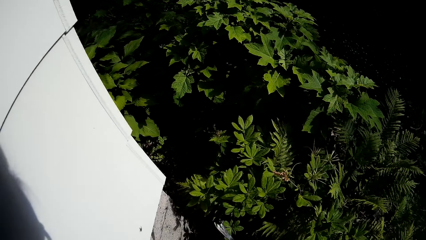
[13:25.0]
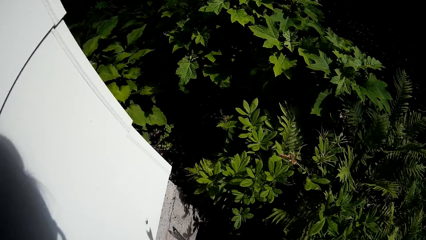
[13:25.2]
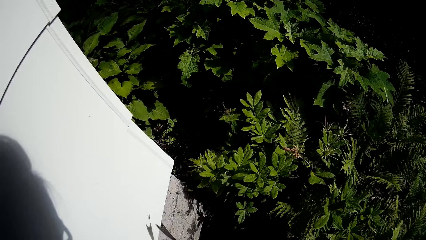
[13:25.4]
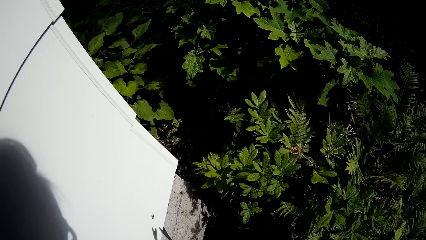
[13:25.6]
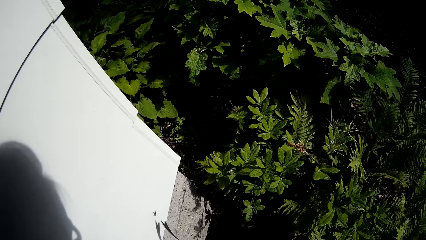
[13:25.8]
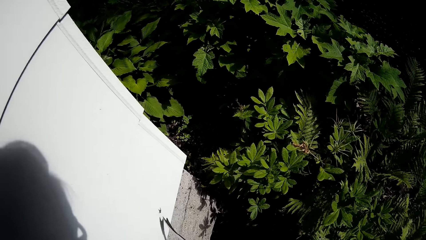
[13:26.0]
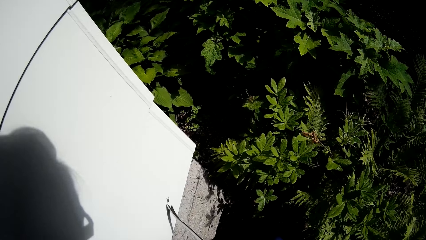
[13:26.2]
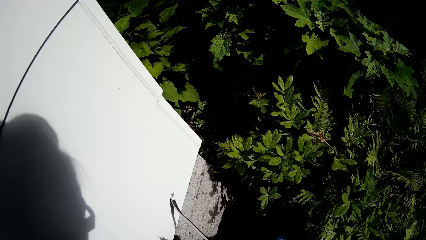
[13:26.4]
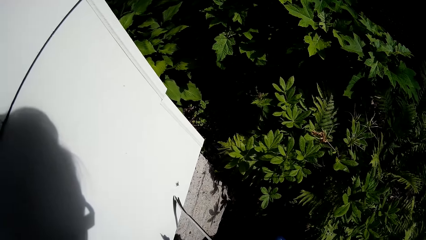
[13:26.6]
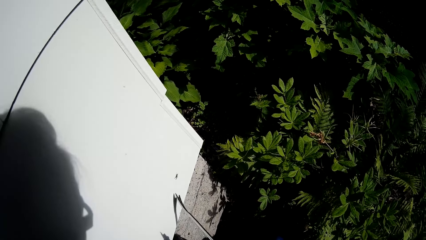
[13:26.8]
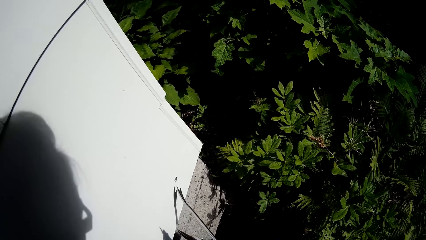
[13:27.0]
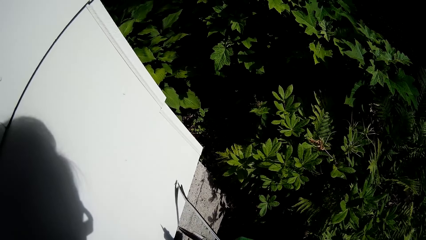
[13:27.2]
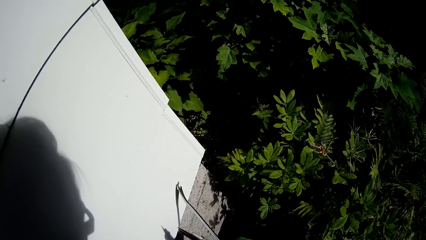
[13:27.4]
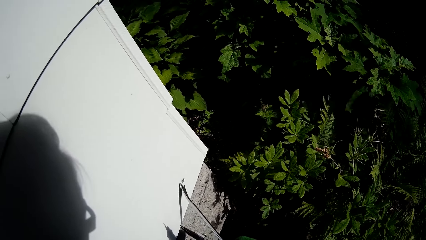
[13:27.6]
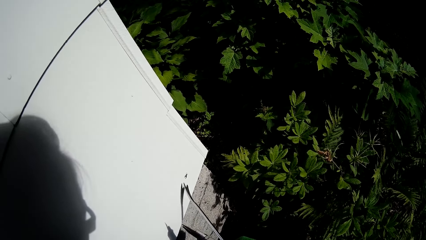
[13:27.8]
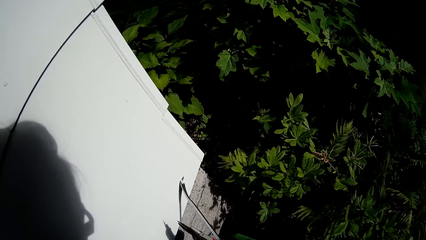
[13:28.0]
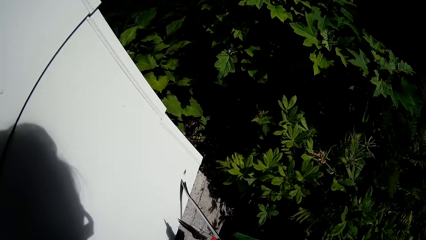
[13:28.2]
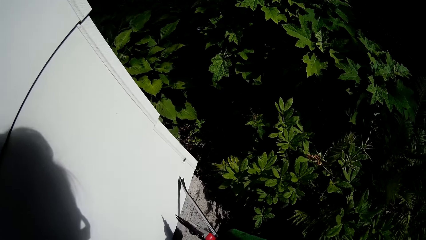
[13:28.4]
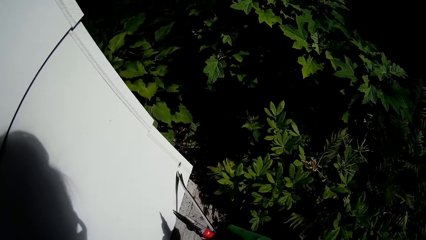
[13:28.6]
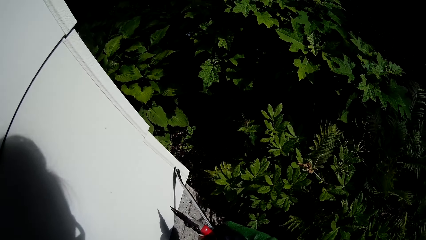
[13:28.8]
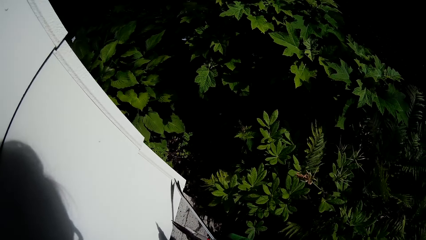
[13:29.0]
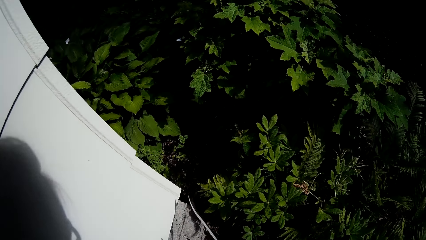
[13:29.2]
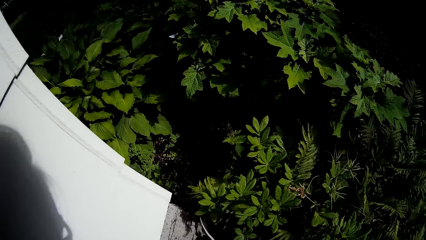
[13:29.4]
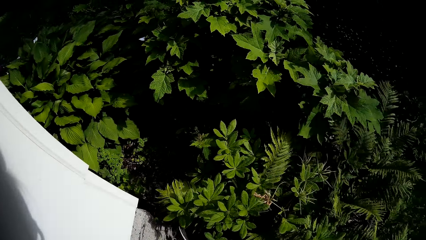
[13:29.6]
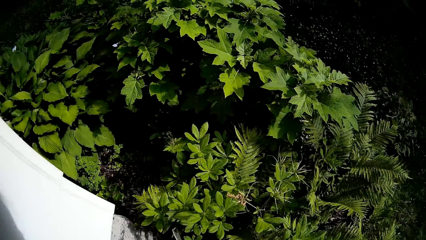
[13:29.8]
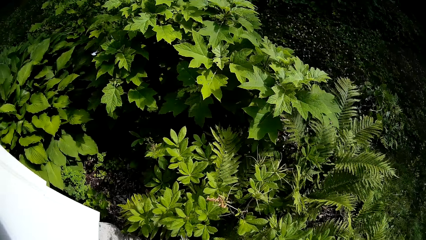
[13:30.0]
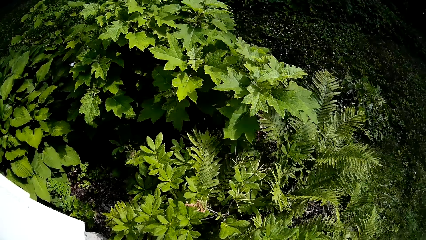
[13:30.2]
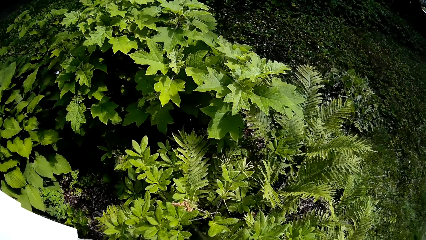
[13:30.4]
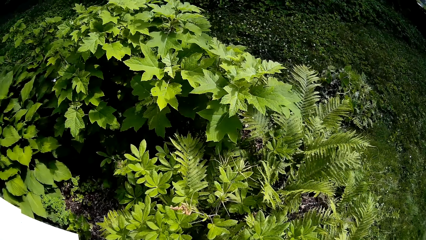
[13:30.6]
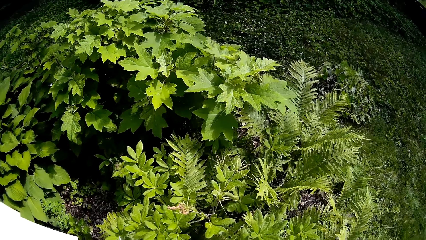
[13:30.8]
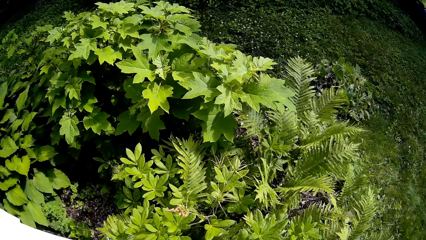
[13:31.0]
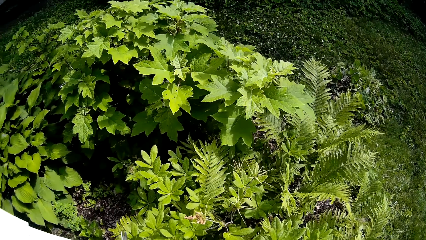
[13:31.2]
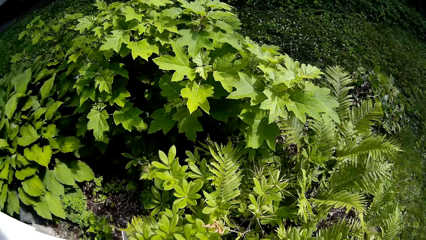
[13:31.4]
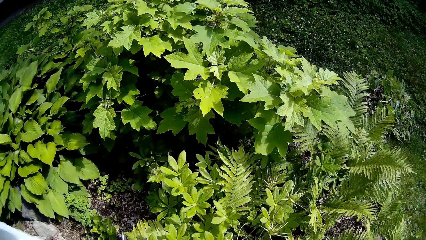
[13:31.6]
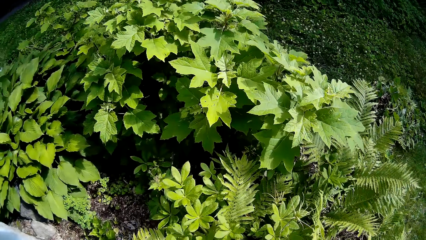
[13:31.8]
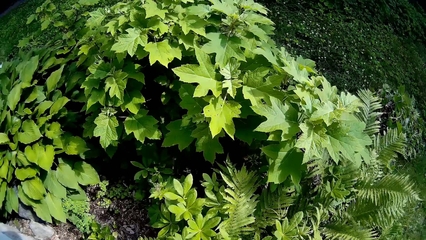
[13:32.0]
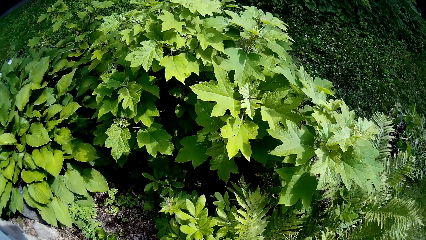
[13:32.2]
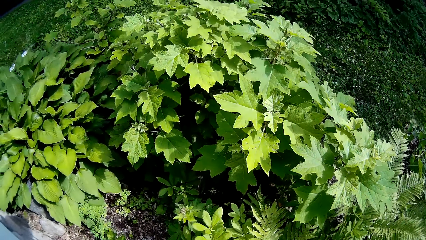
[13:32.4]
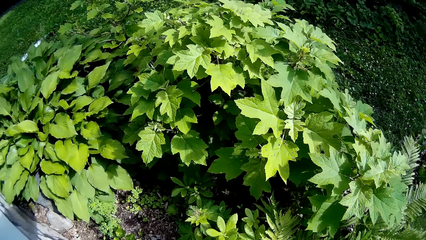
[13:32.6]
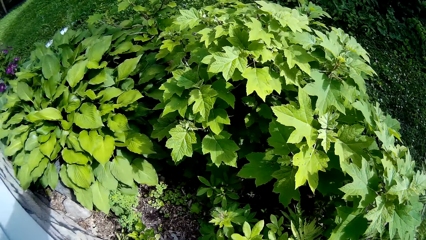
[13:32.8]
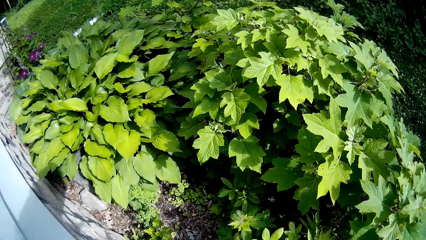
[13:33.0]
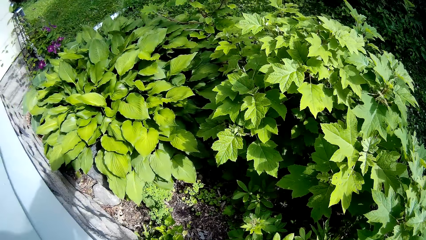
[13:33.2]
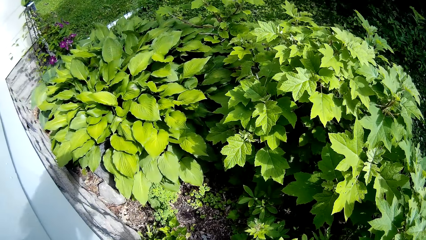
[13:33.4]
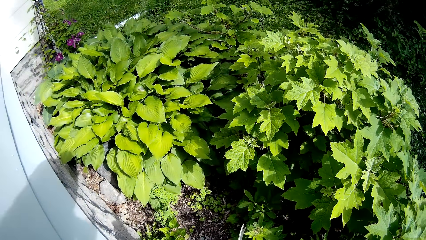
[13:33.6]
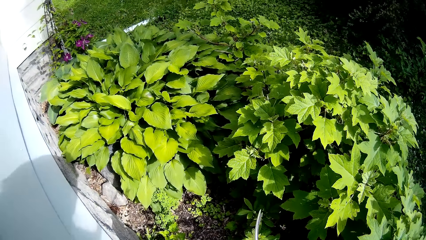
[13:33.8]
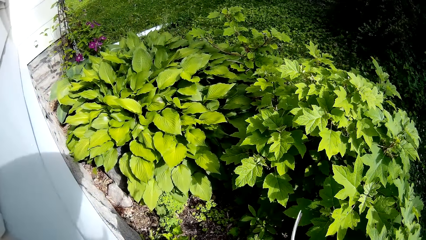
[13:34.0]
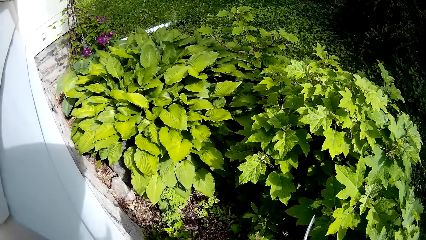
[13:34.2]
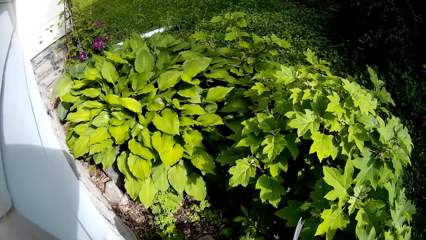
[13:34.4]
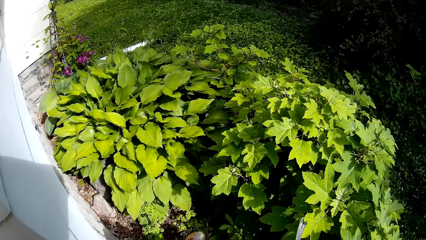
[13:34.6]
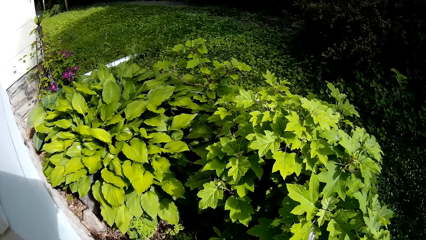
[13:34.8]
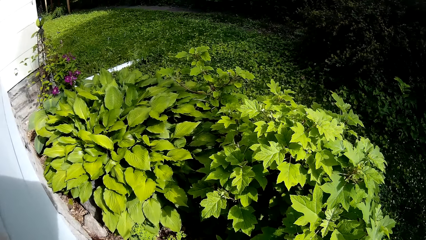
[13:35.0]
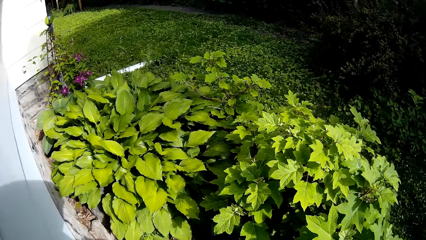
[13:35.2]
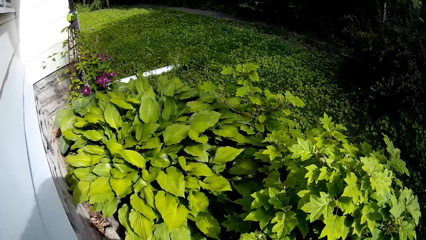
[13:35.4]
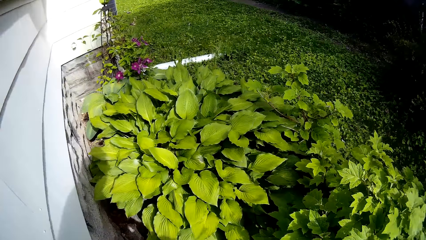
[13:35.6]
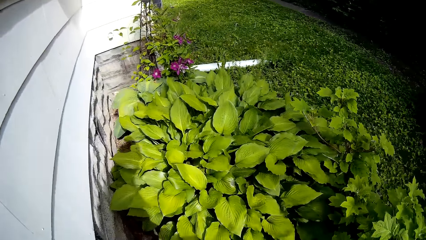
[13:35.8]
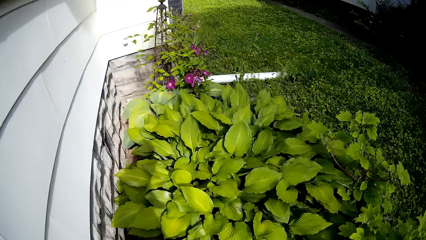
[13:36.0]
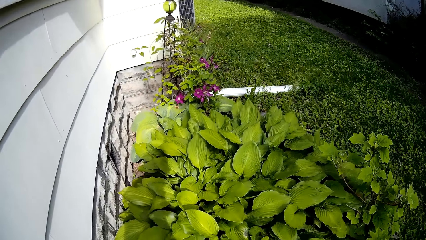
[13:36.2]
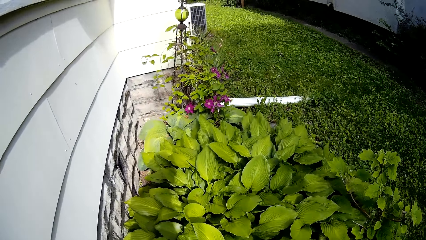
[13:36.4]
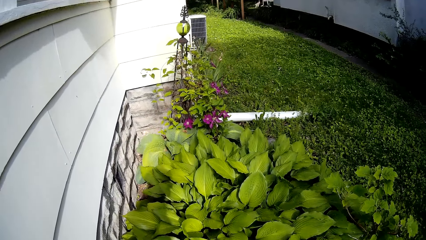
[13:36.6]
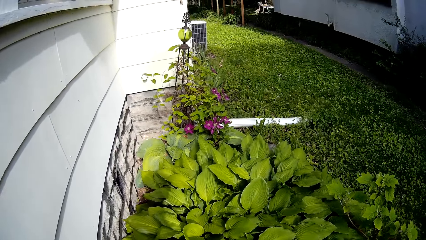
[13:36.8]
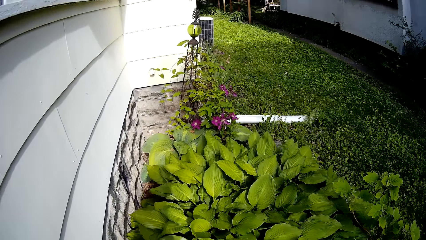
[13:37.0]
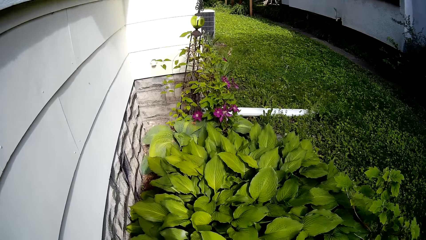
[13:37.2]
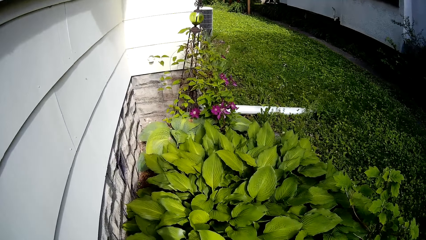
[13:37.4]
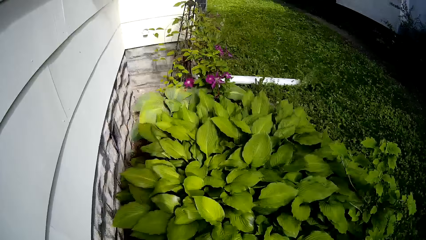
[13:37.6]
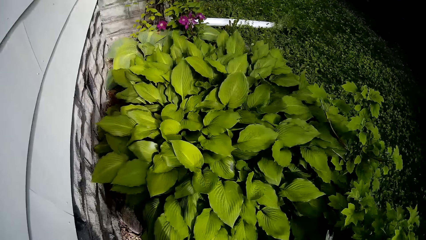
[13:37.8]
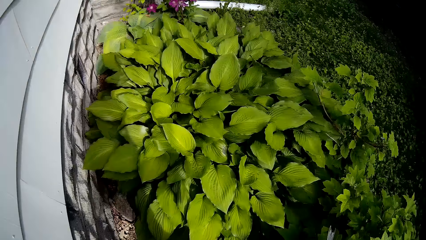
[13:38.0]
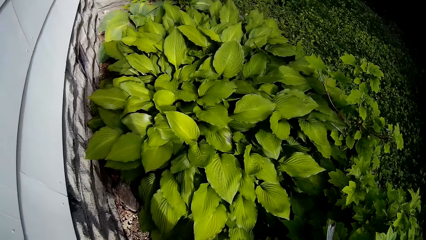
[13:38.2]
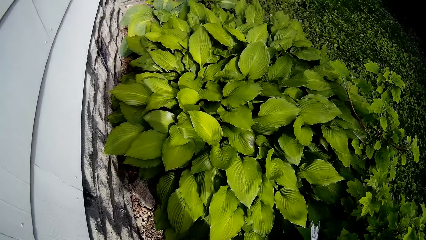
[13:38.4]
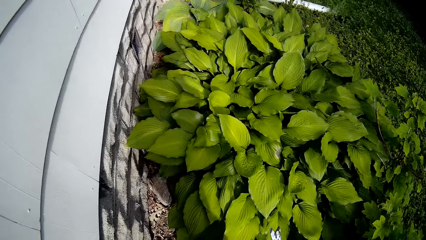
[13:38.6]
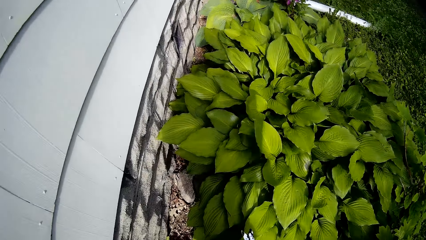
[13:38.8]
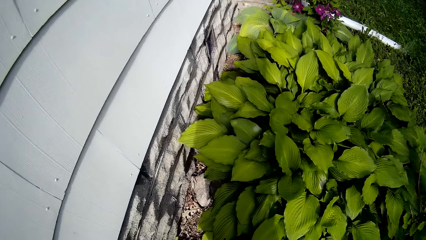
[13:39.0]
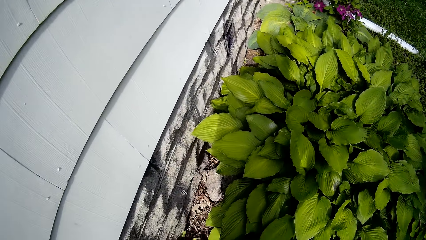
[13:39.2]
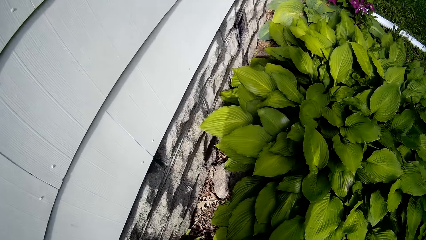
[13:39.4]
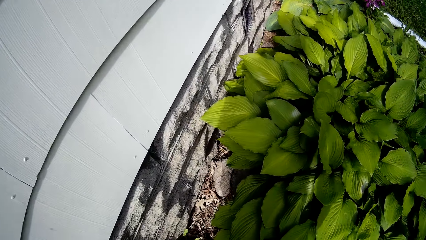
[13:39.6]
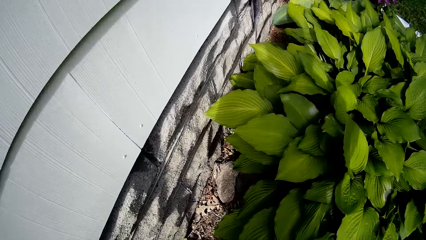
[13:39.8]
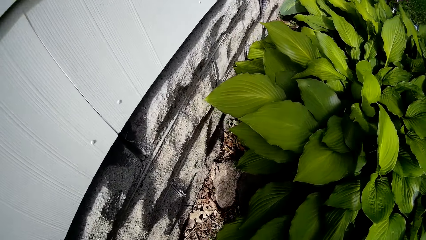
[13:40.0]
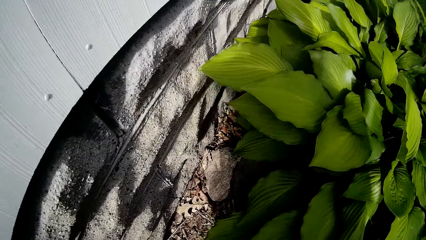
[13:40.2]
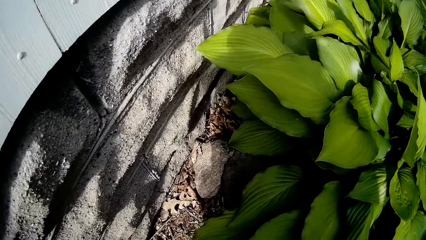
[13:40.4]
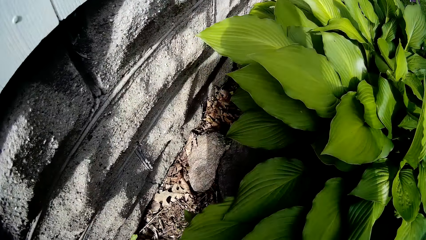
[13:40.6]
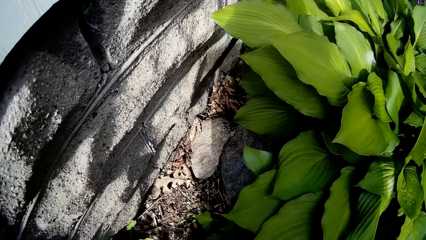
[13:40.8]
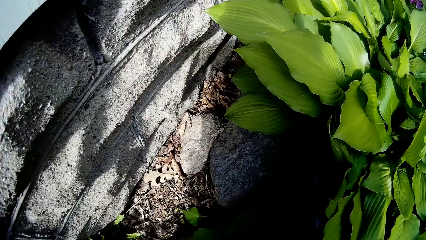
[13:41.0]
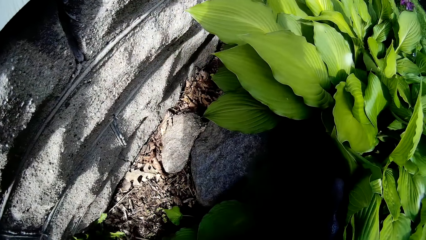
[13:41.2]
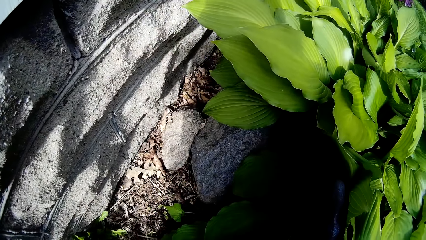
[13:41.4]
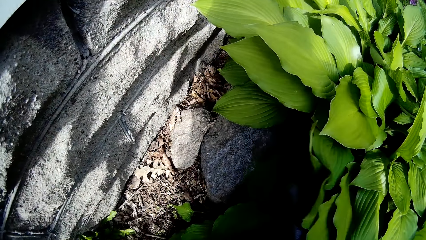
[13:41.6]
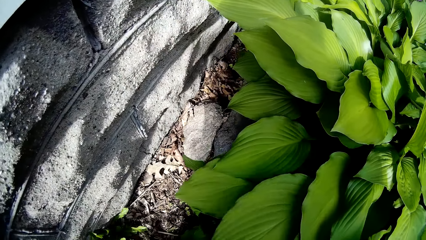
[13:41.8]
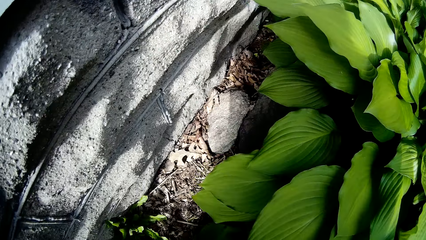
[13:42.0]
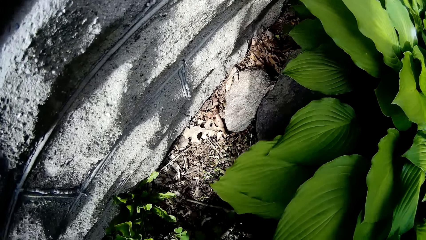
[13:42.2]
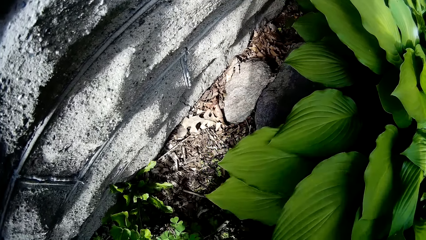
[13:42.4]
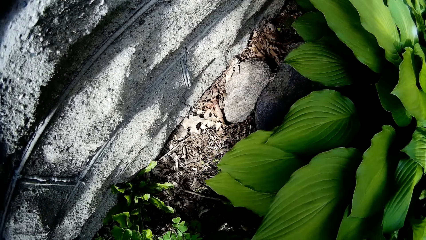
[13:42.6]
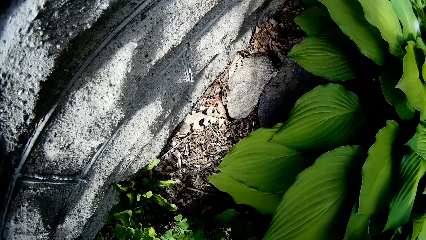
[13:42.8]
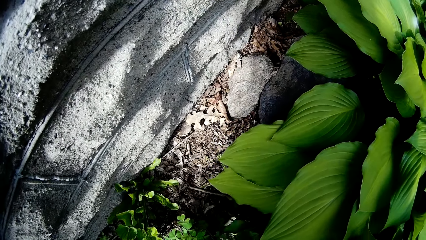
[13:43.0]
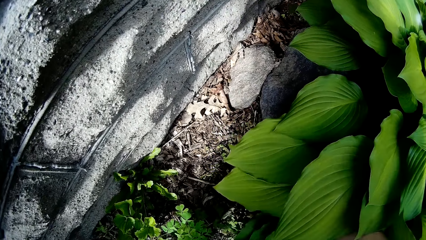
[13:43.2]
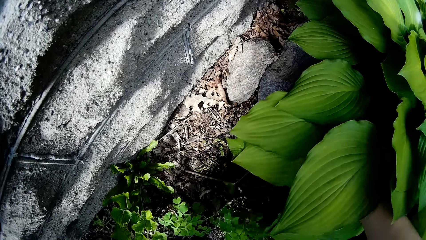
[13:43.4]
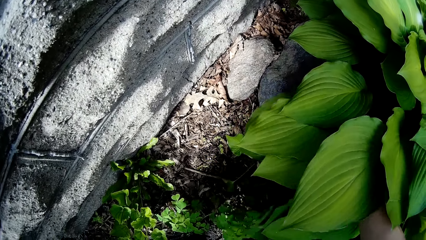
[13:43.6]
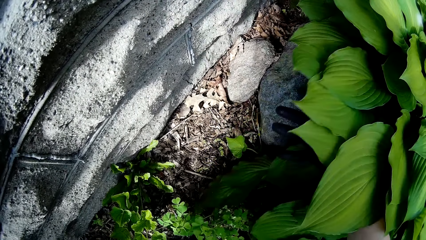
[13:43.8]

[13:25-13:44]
The camera wearer chases an insect with the garden shears in her right hand. She touches a fly using something. She looks at the plants. She touches the plant. She pushes back some leaves with her right hand.
